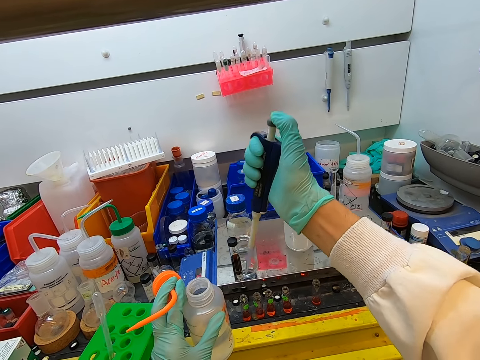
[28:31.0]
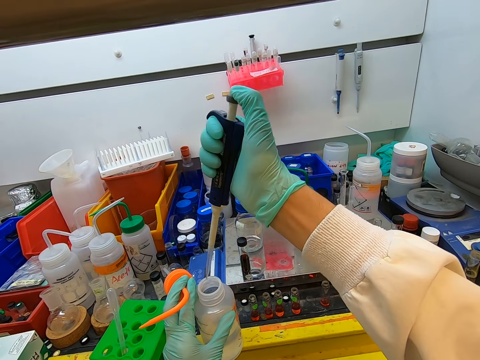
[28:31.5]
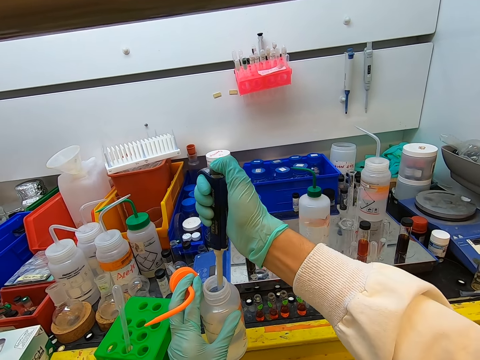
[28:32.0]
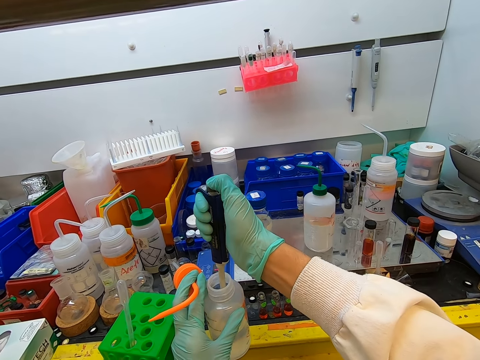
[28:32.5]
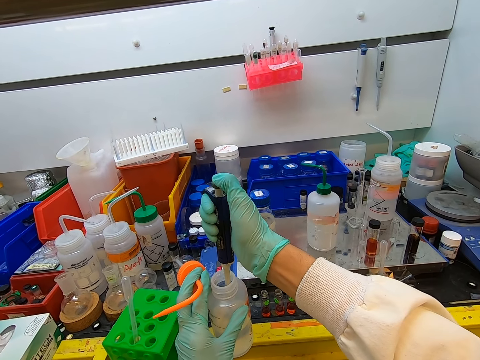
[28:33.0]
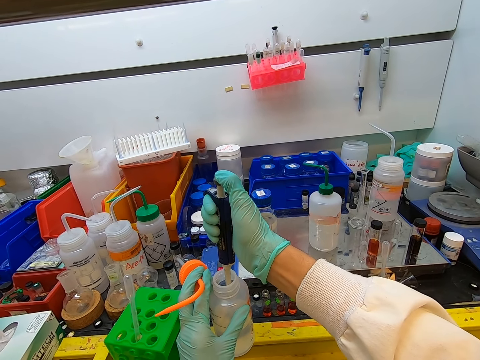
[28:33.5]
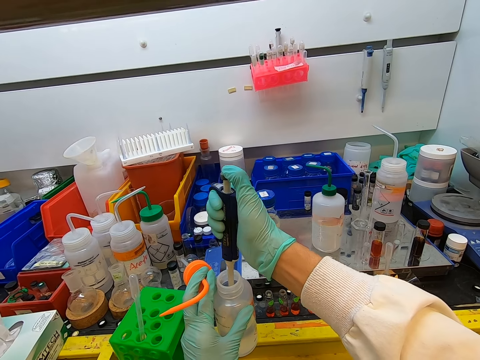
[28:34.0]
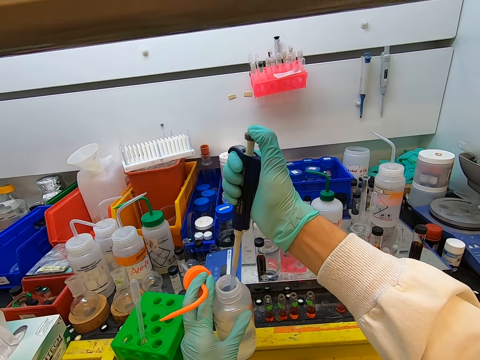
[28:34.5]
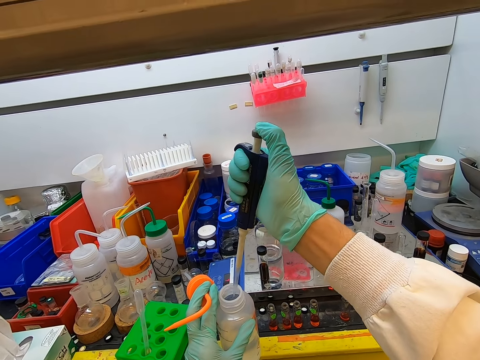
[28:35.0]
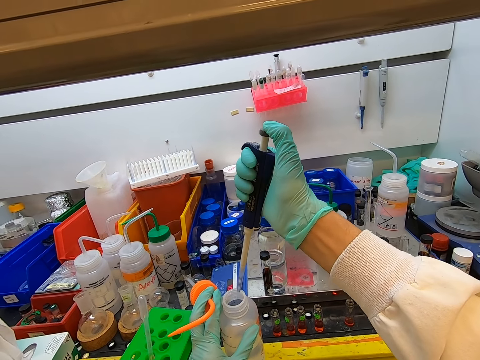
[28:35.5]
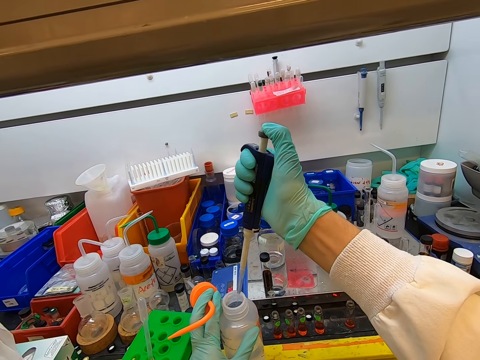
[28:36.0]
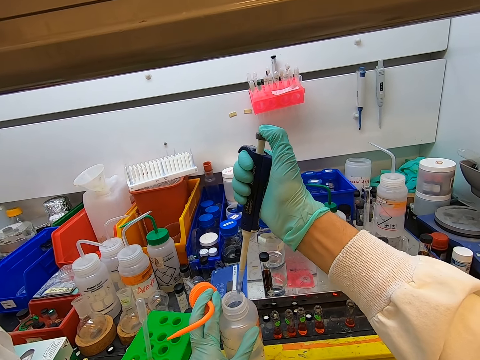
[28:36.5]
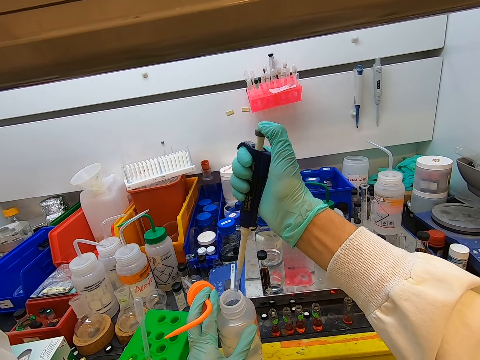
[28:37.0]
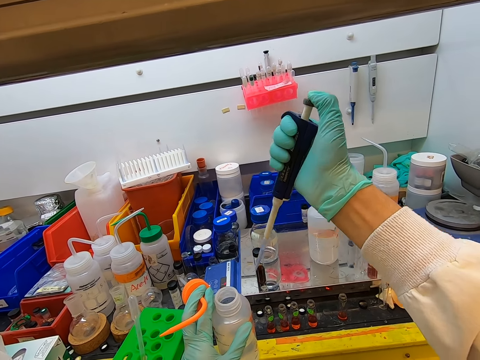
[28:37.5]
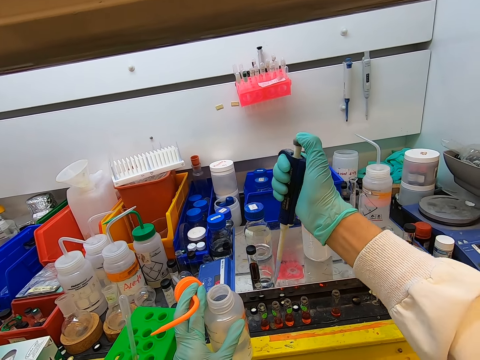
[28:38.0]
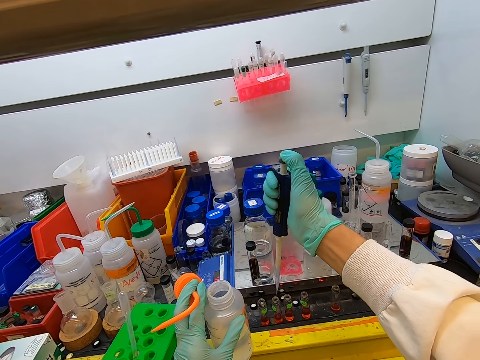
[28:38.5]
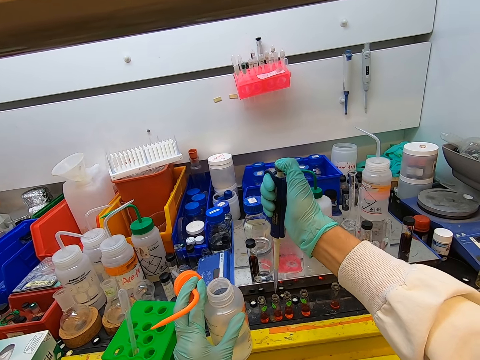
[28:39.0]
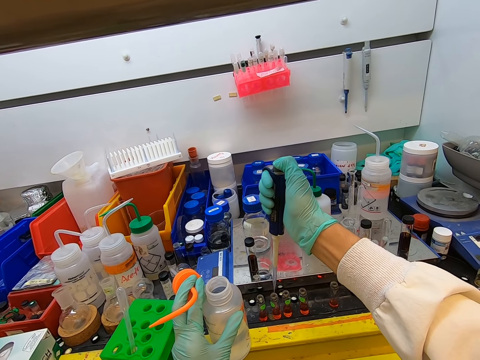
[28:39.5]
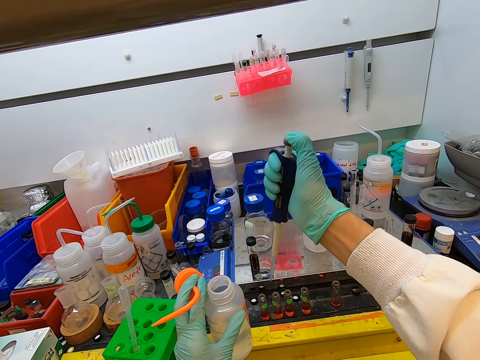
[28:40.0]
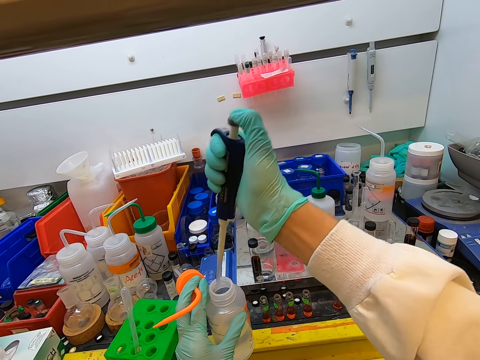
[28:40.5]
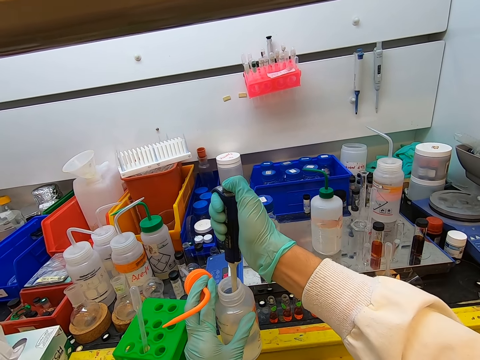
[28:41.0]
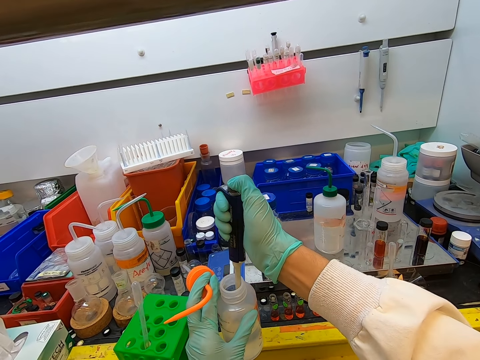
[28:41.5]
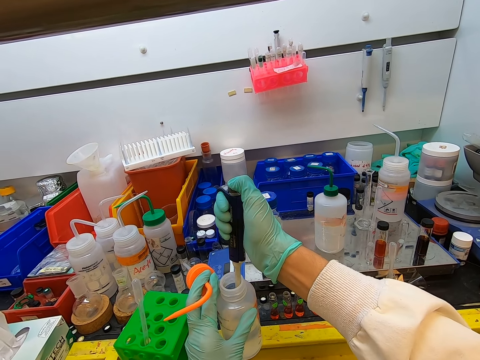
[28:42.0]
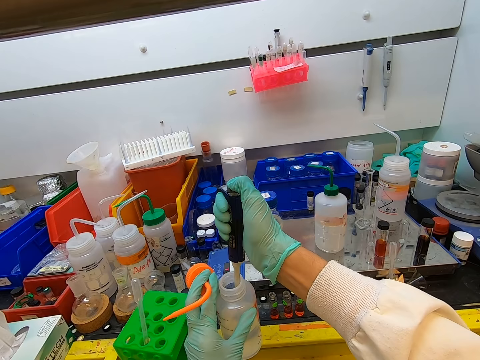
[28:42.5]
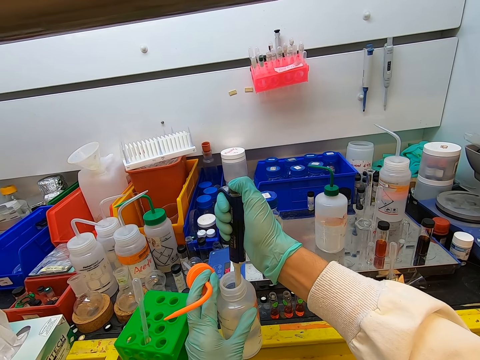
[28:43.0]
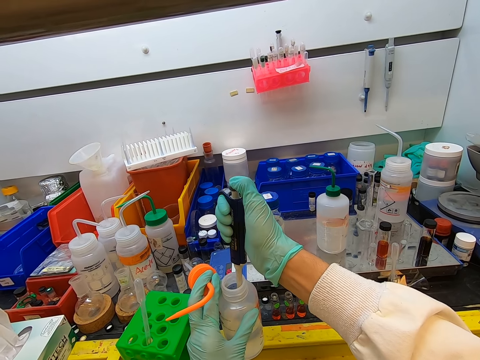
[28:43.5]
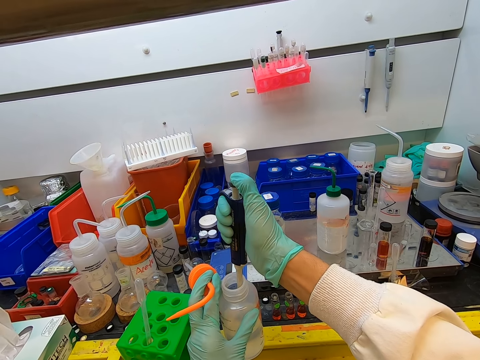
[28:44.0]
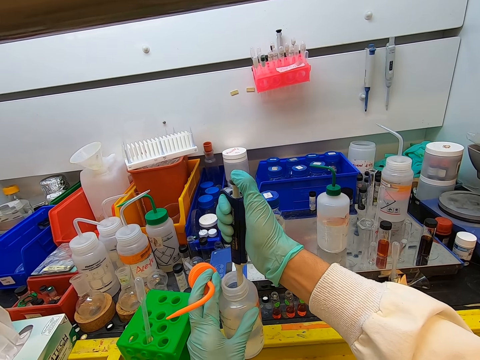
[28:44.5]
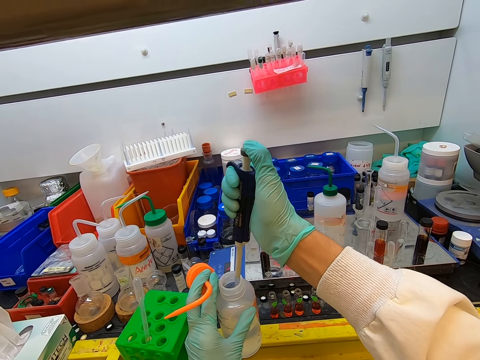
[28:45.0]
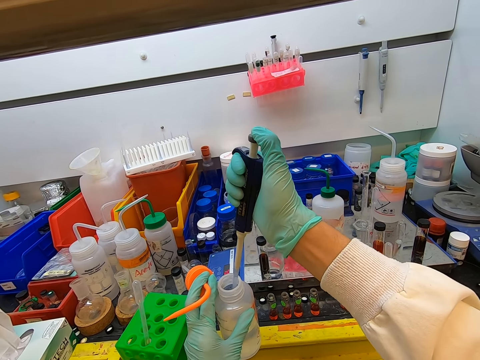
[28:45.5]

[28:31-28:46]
The camera wearer puts the syringe inside the water. They add water in the test tube with the syringe. They put the syringe inside the water.

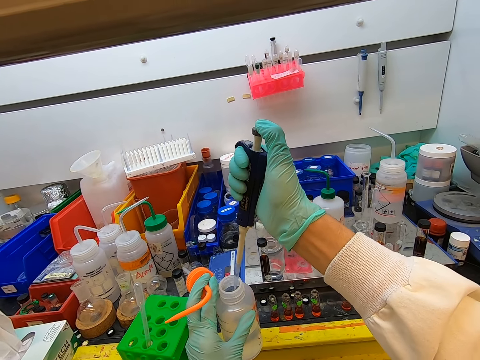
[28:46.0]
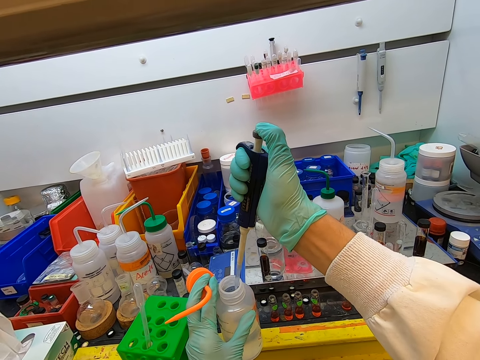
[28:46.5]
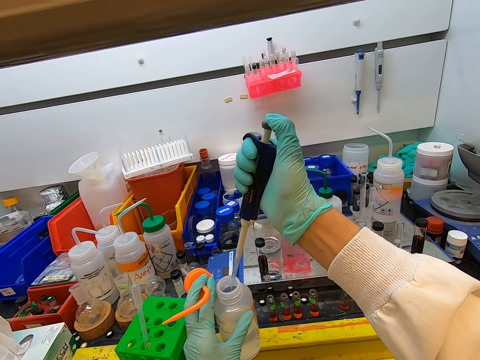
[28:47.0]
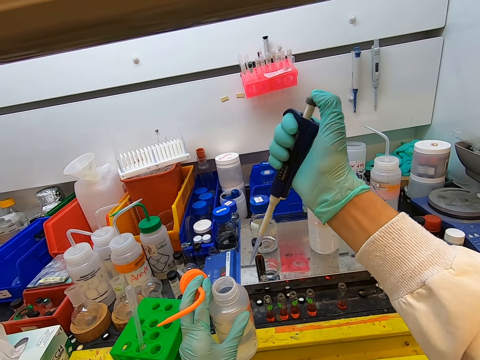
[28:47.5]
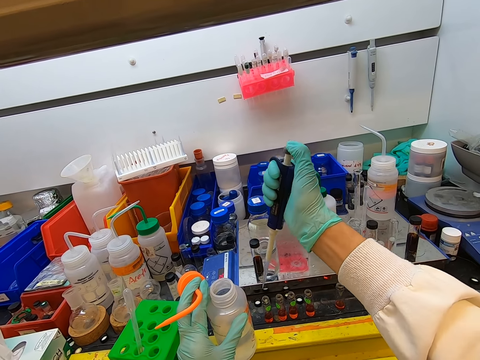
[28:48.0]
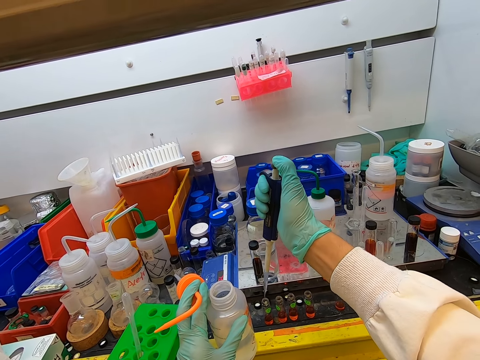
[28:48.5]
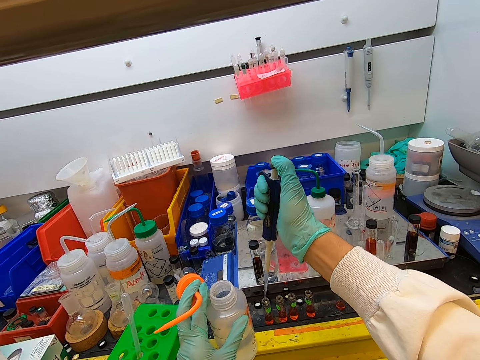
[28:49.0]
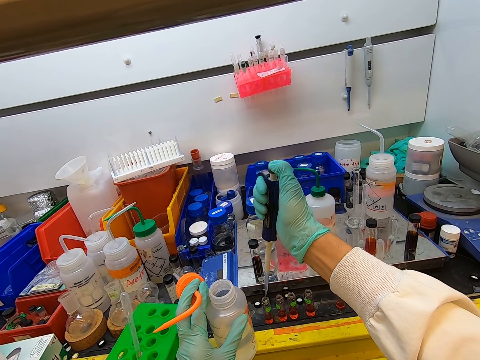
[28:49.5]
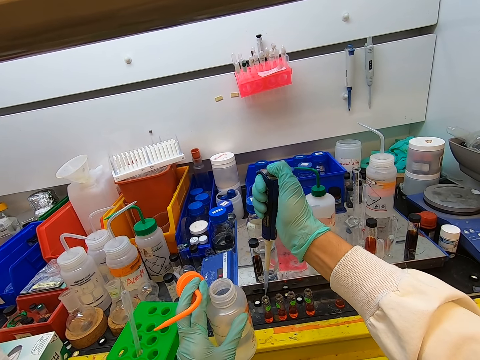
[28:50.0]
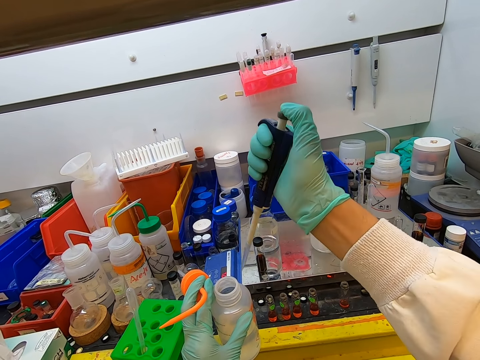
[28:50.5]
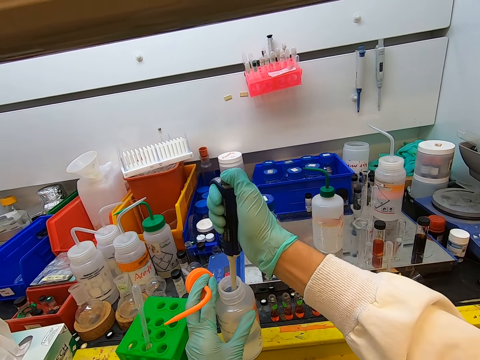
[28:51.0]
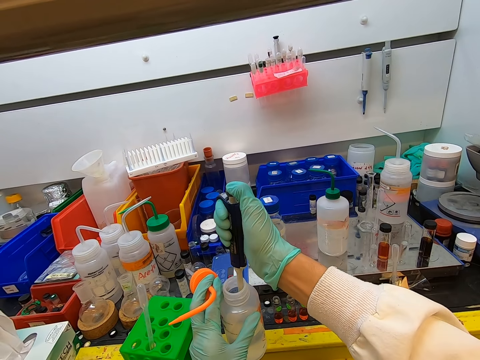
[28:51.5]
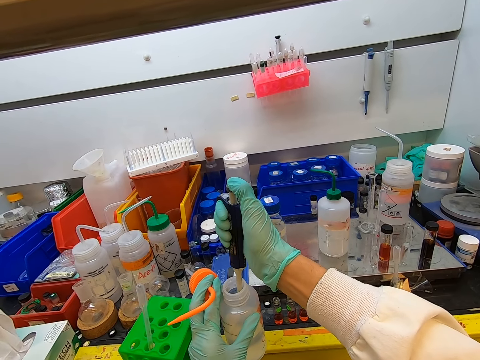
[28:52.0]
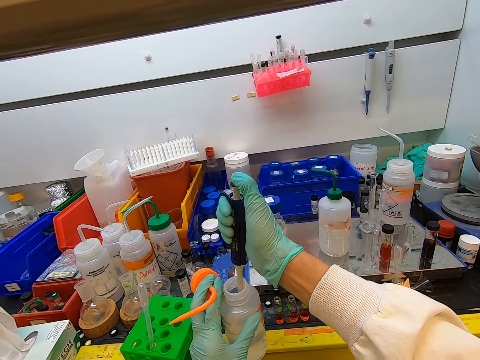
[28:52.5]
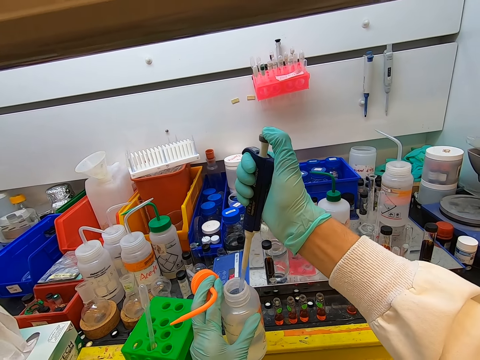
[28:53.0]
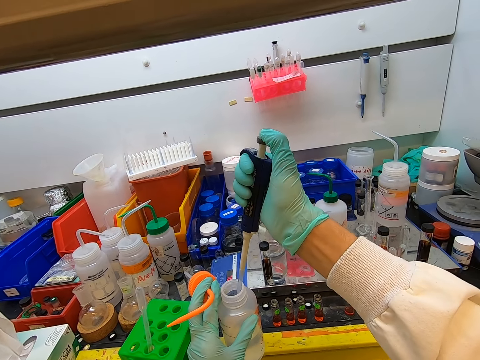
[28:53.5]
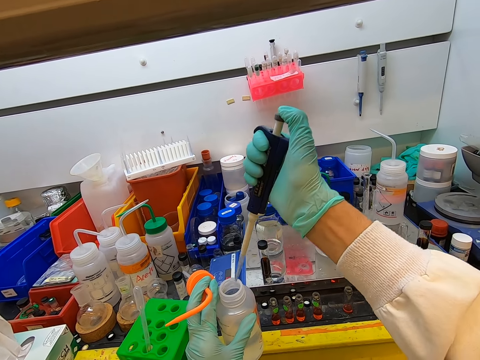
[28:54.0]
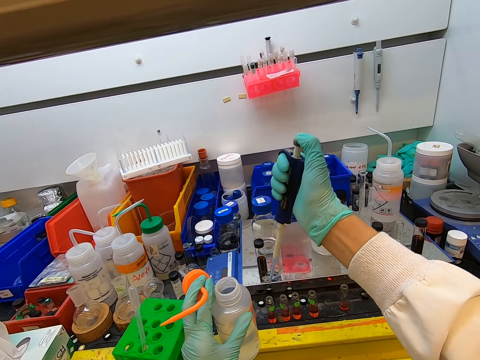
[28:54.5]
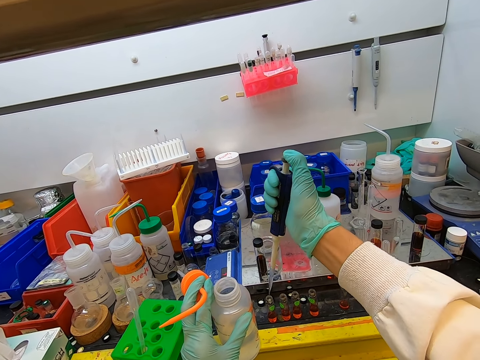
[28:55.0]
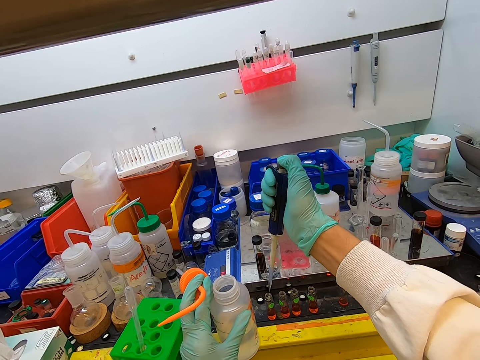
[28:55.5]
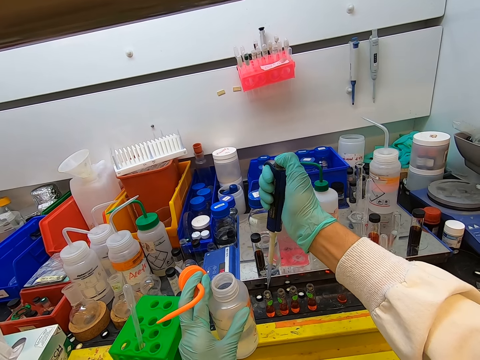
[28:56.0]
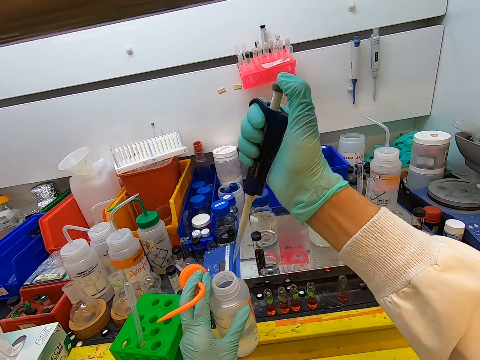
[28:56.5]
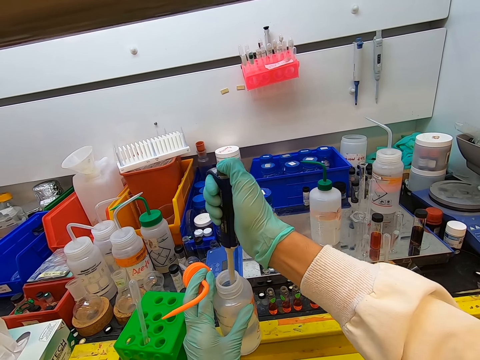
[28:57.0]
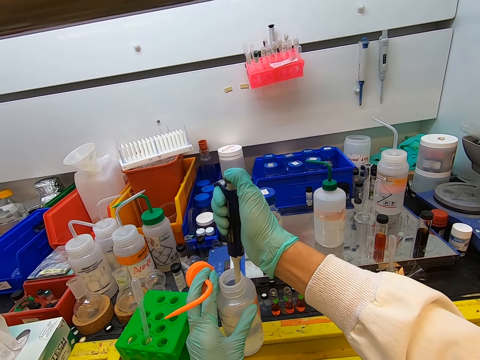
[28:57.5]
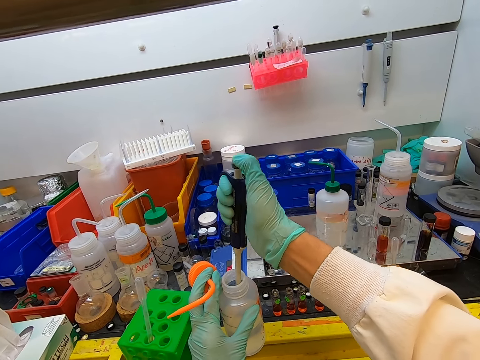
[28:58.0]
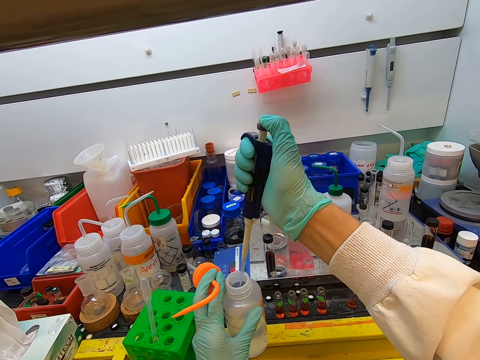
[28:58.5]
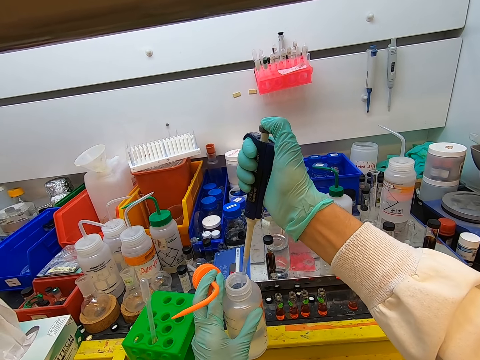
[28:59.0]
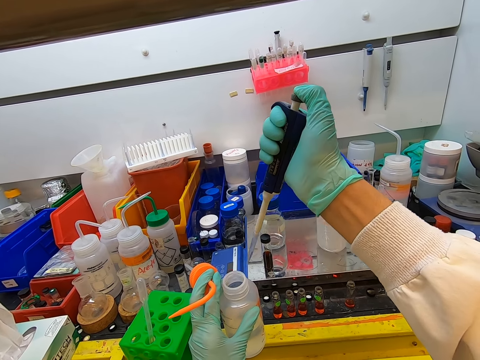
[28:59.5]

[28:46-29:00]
The camera wearer adds water in the test tube with a syringe. They put the syringe inside the water. They add water in the test tube with the syringe. They put the syringe inside the water.
